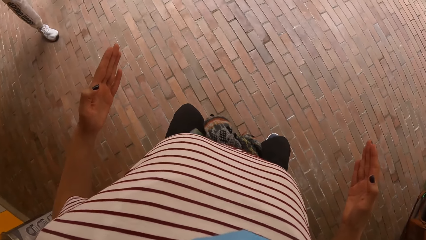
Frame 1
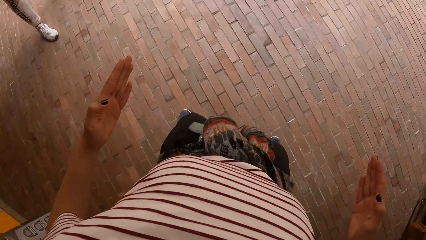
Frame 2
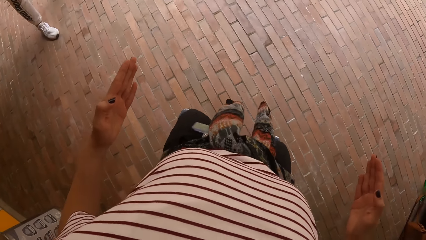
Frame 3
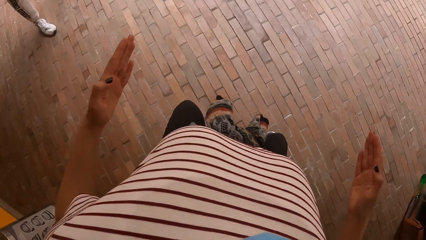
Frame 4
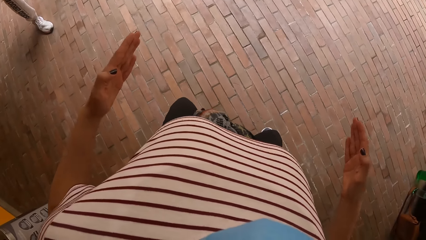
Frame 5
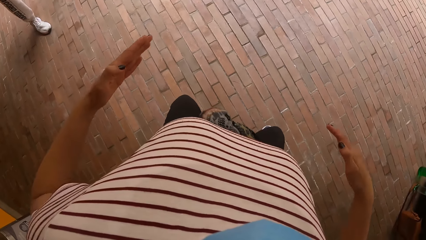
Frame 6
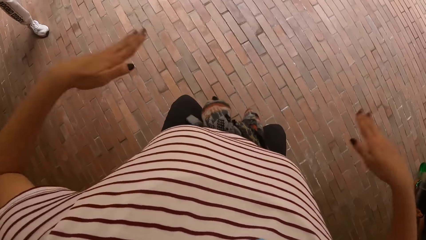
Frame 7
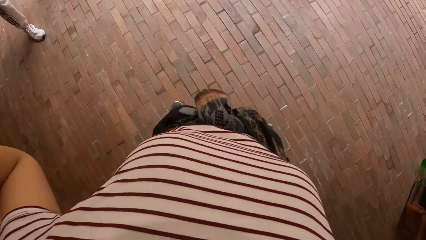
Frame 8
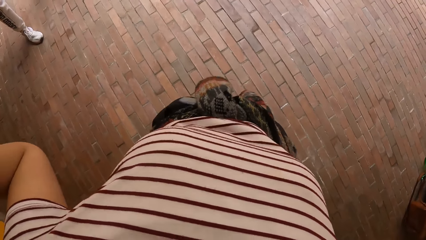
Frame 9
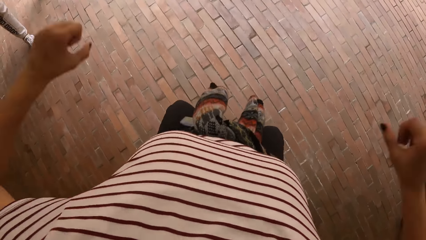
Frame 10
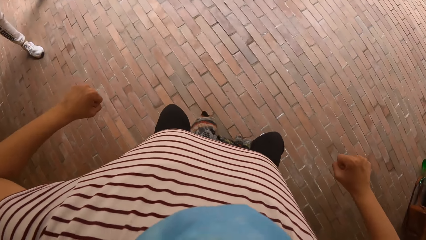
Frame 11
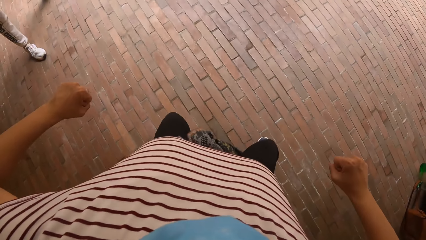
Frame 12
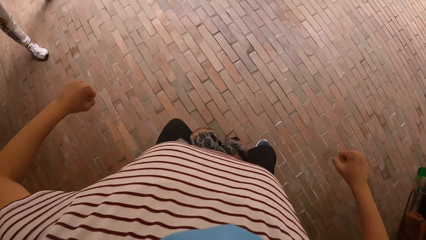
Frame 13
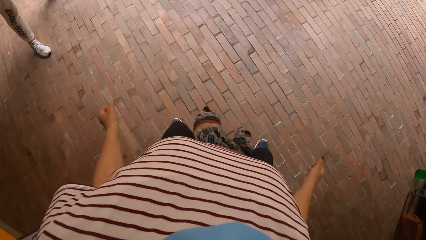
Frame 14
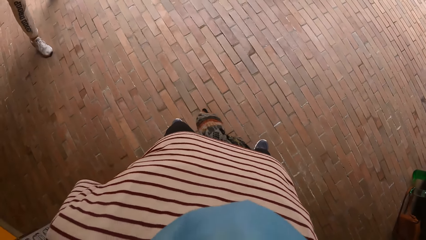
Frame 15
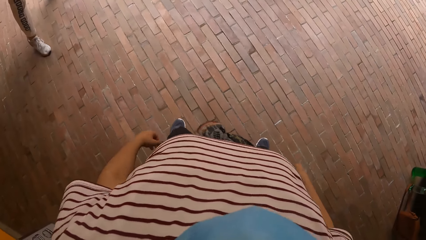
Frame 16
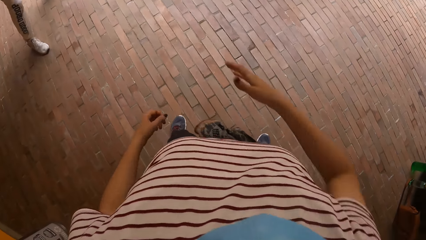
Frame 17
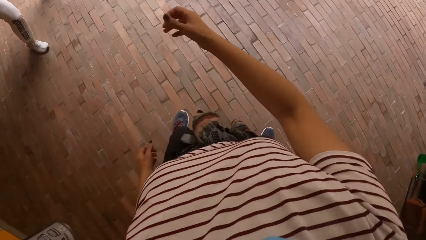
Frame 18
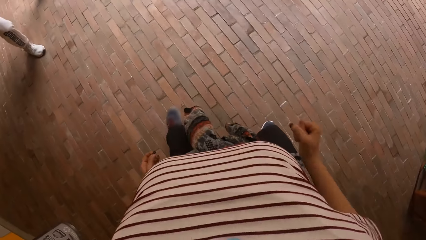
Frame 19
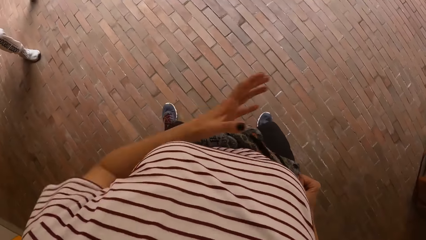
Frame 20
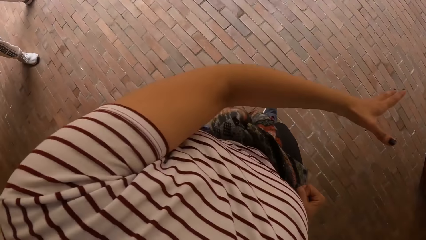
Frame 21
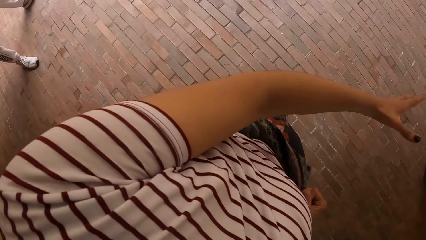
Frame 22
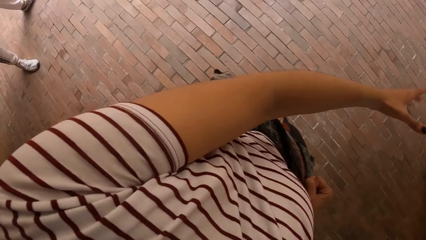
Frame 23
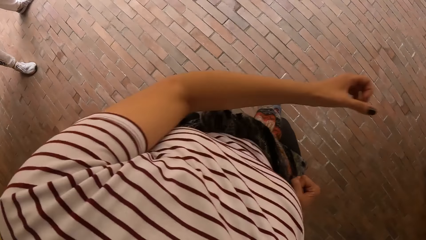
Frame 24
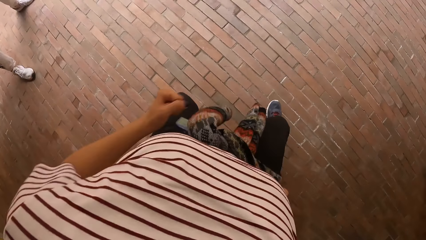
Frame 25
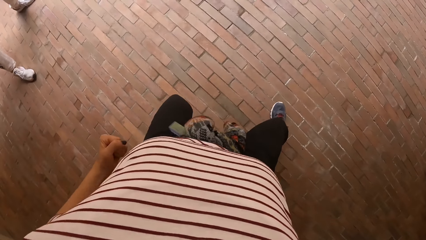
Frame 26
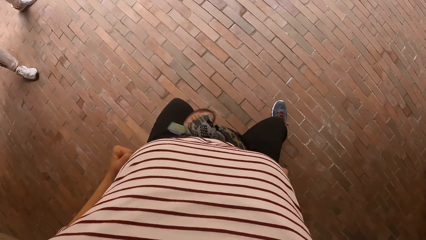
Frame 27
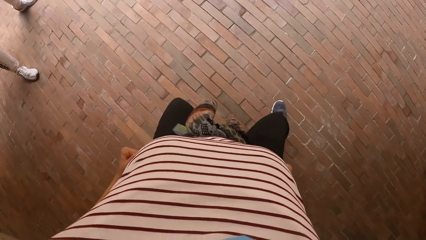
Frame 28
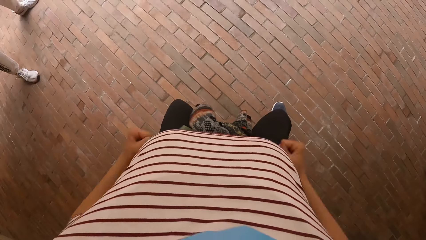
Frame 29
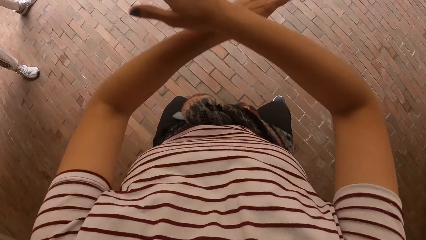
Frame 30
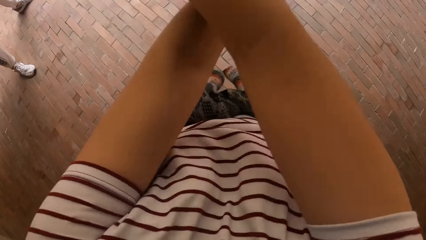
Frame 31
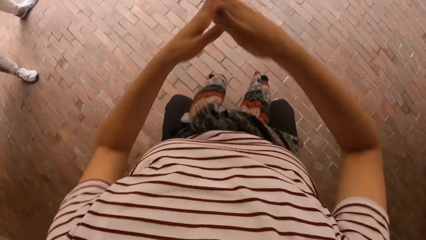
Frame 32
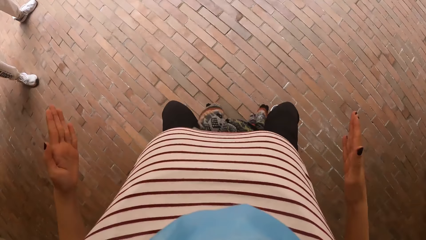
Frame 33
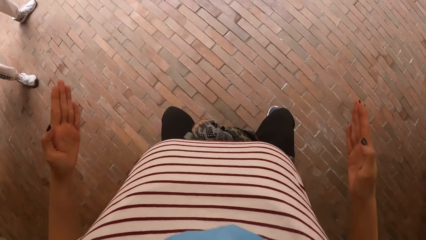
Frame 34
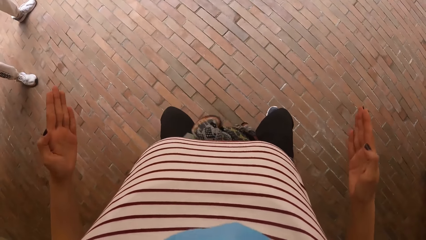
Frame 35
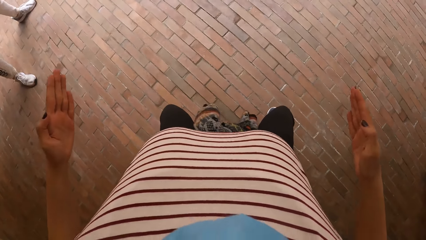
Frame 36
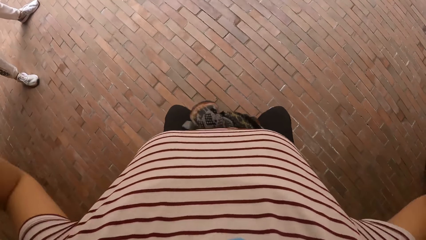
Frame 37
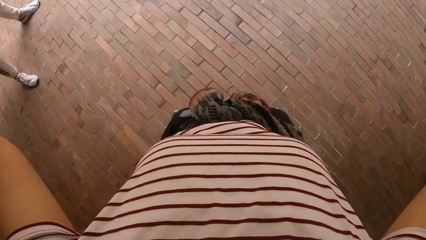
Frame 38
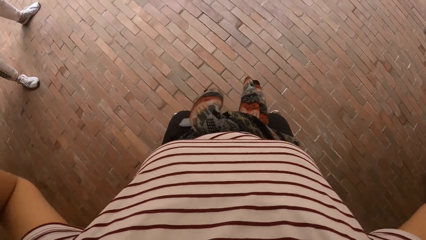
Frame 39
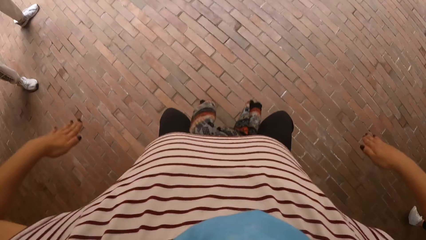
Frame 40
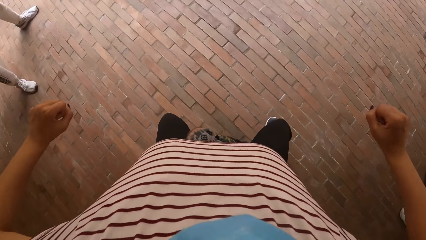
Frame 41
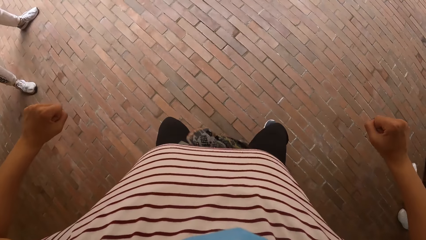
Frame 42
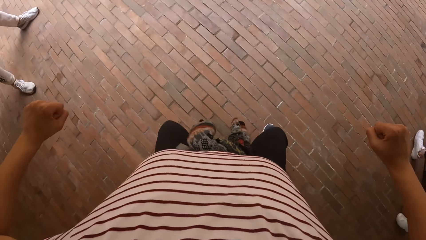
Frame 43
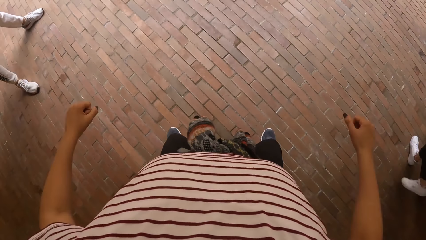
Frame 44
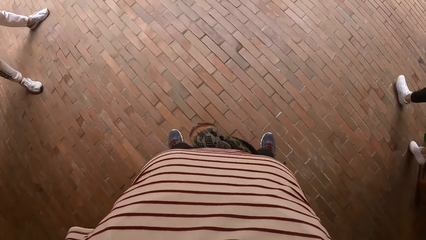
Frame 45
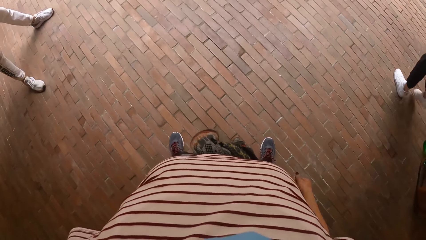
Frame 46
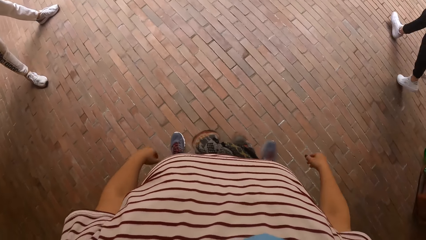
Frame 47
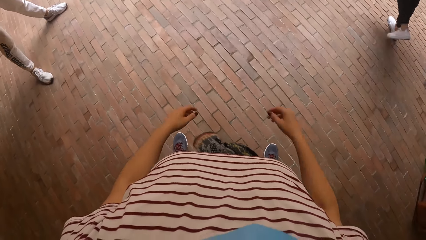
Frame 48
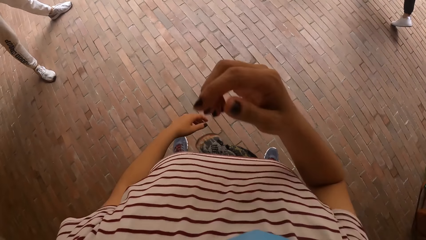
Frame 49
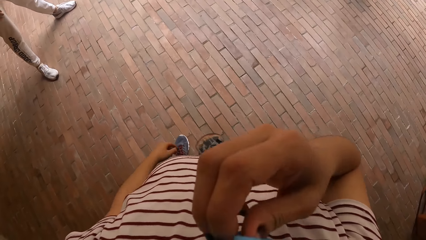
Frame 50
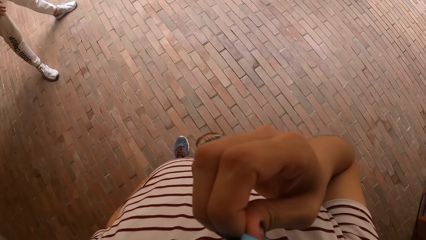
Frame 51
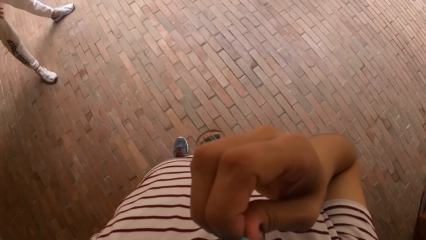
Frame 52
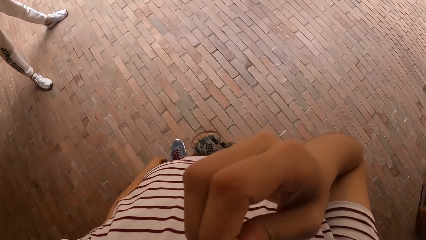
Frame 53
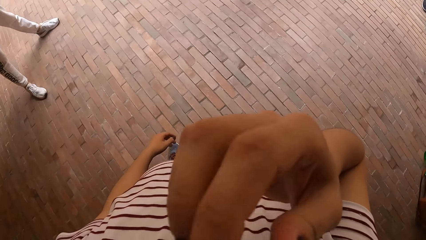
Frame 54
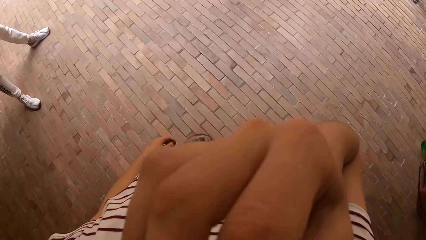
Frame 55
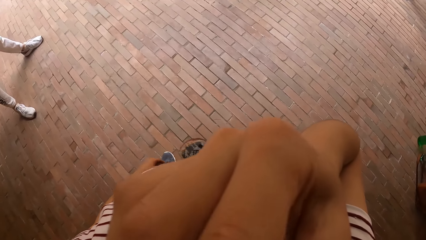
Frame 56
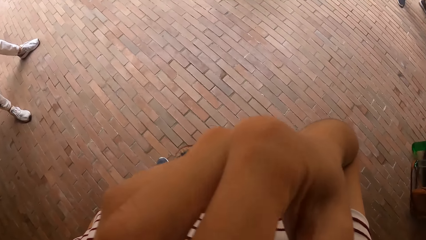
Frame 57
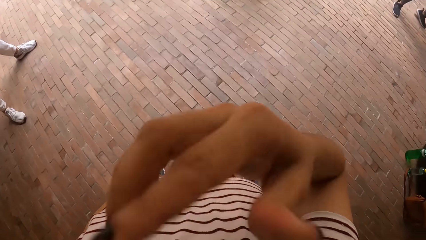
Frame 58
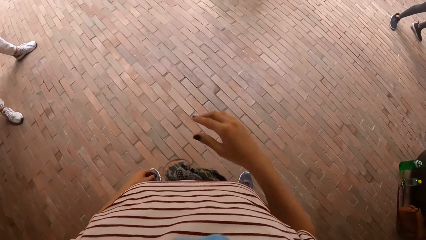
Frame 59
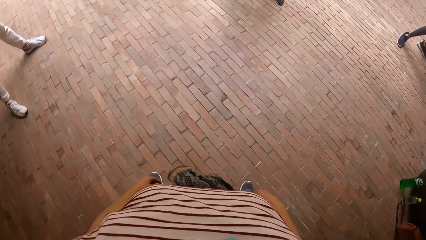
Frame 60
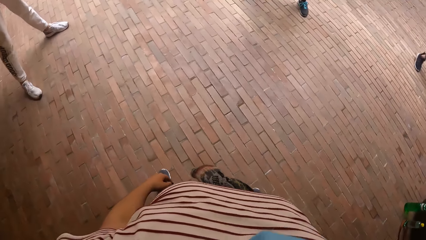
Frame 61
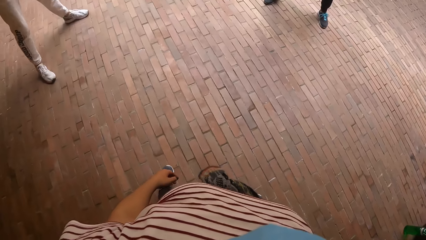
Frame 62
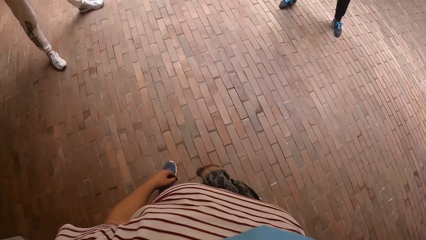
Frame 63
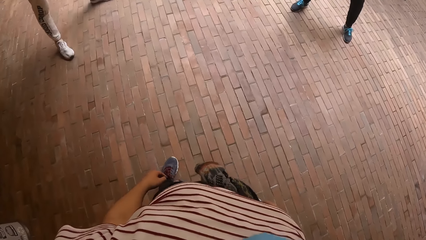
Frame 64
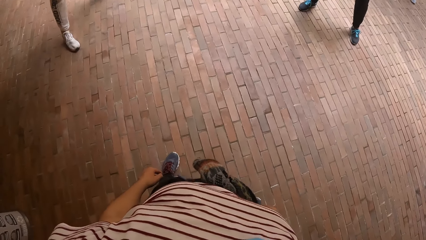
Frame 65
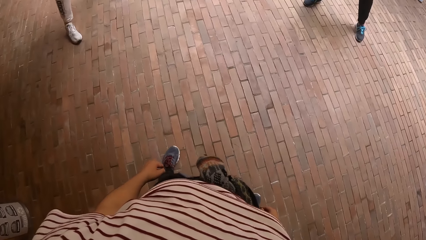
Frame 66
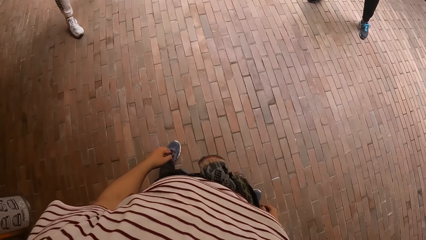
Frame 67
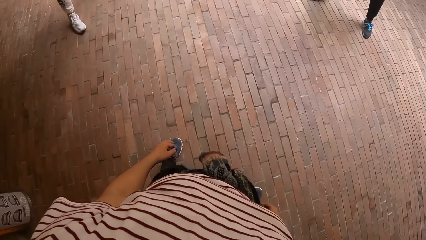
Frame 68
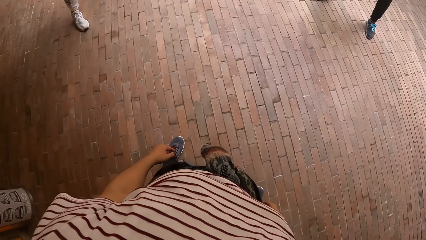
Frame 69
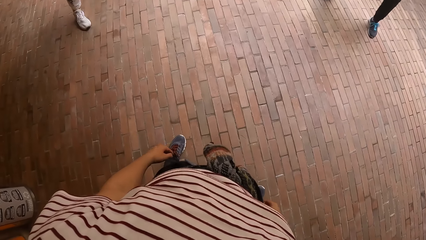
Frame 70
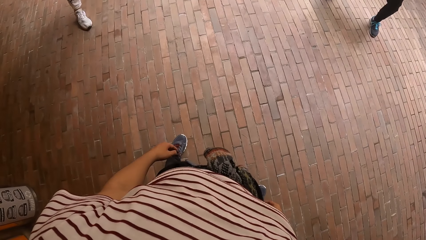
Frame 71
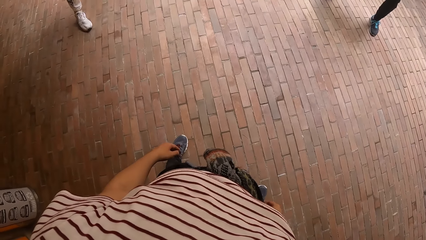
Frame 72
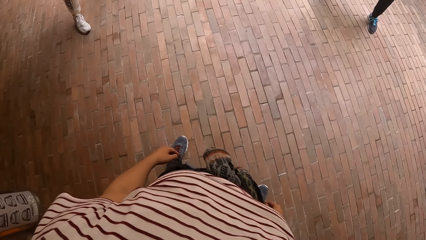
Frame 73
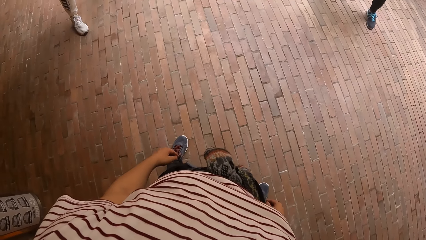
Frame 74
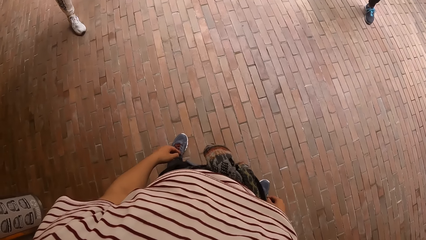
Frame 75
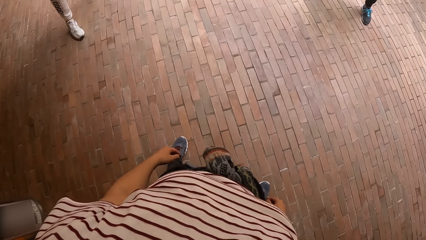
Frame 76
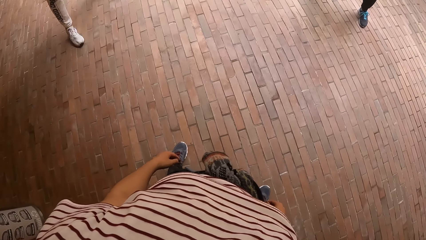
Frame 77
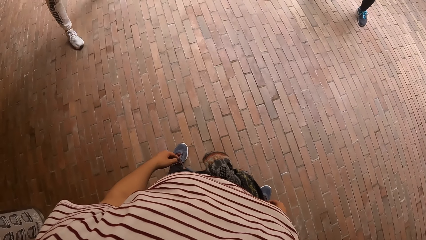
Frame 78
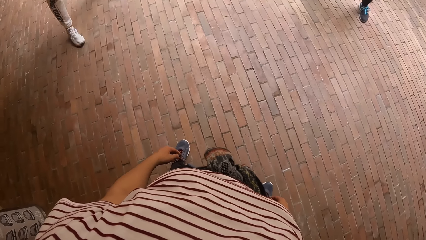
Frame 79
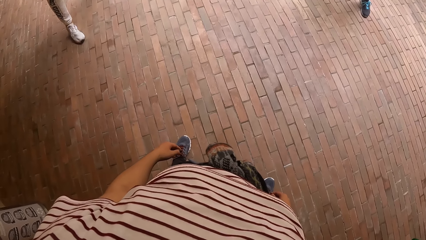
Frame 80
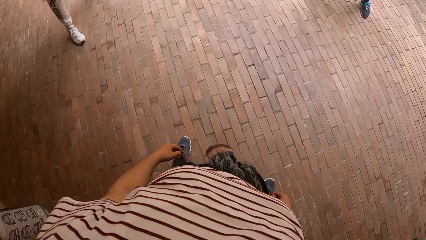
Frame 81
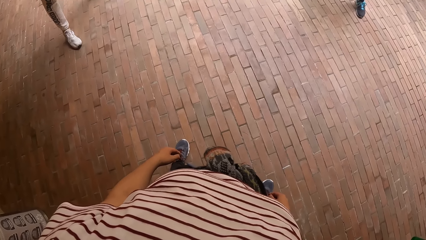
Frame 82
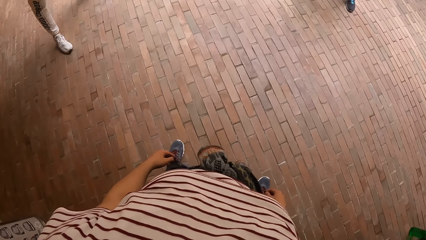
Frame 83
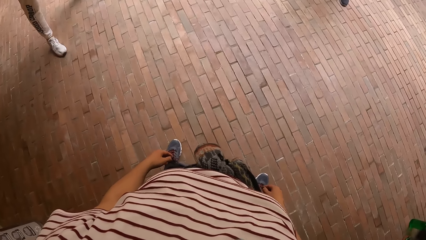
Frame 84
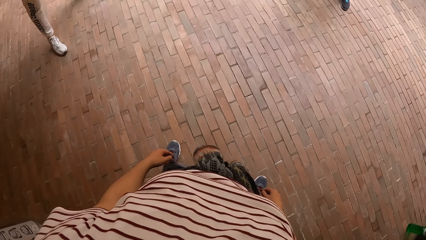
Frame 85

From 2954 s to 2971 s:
The camera wearer pulls back both hands. She raises both hands. She drops both hands. She stretches her right hand. She pulls back her right hand. She stretches her left hand. She pulls back her left hand. She stretches both hands. She pulls back both hands. She raises both hands. She drops both hands. She touches her nose mask with her right hand. She adjusts the mask. She removes her right hand from her nose mask.
